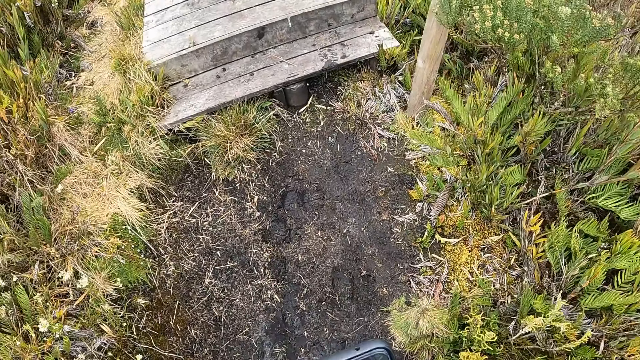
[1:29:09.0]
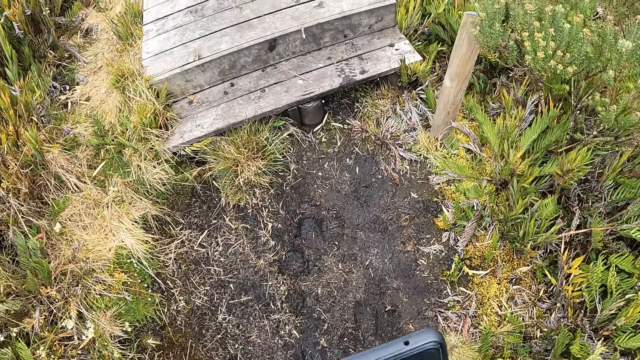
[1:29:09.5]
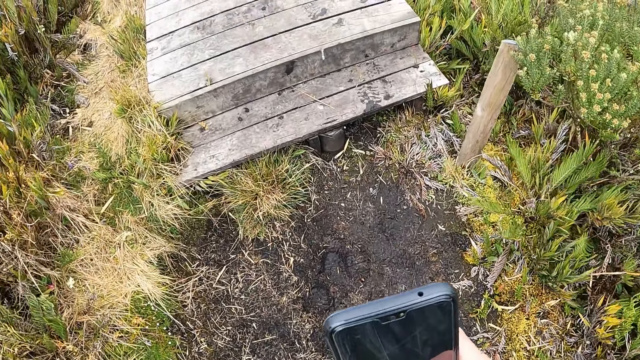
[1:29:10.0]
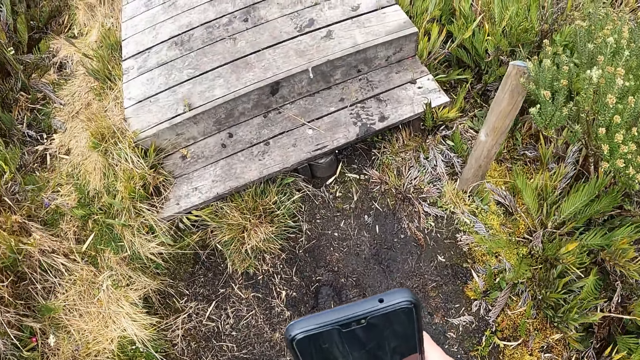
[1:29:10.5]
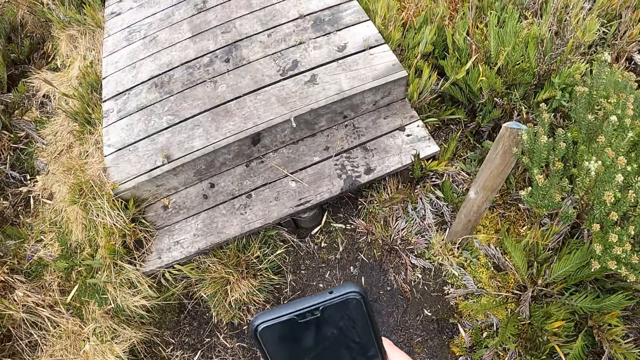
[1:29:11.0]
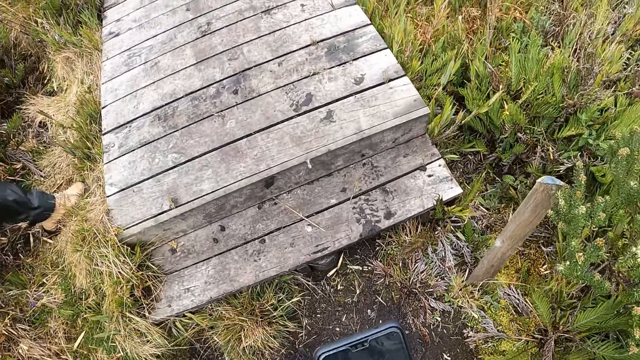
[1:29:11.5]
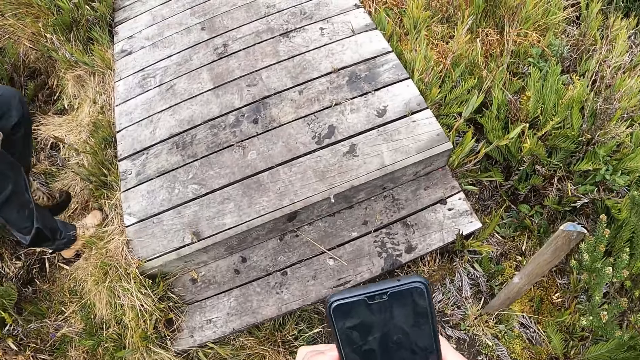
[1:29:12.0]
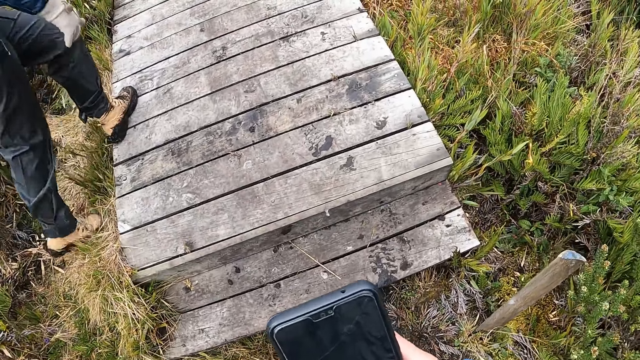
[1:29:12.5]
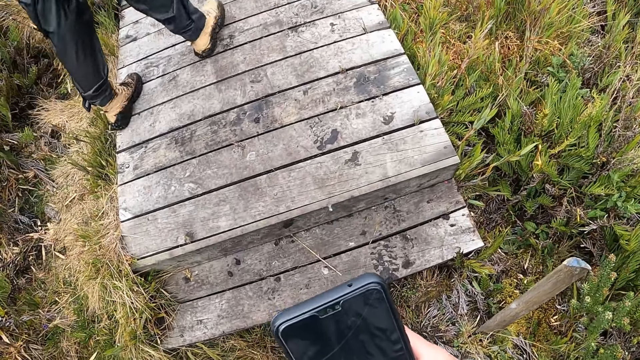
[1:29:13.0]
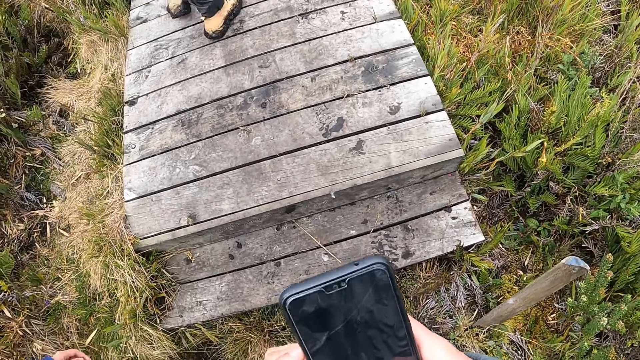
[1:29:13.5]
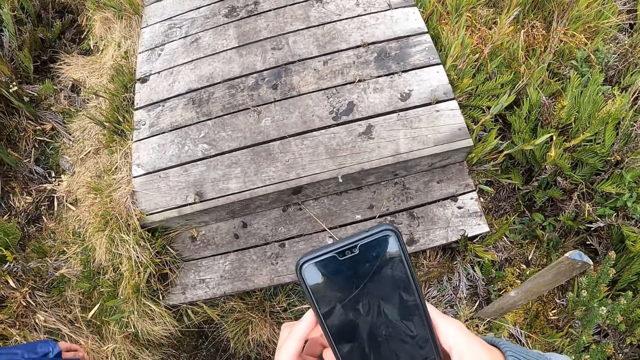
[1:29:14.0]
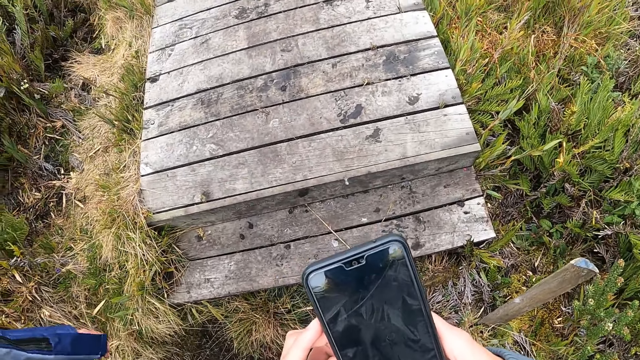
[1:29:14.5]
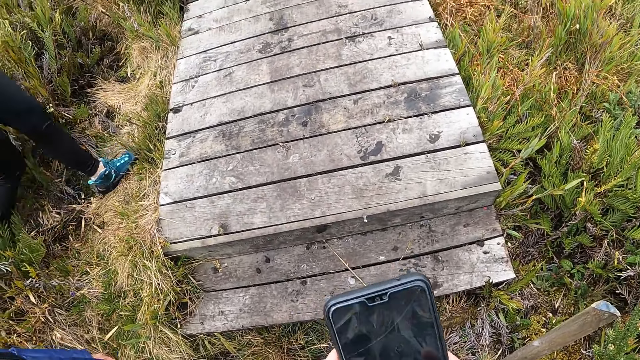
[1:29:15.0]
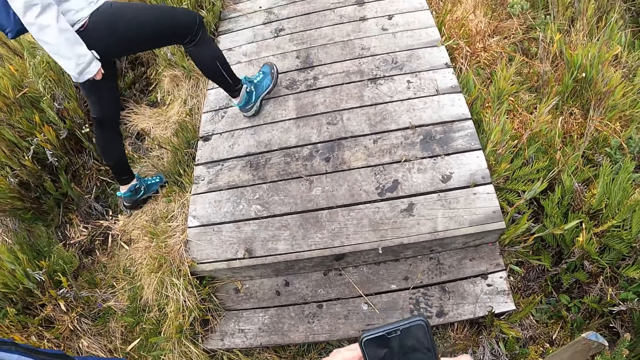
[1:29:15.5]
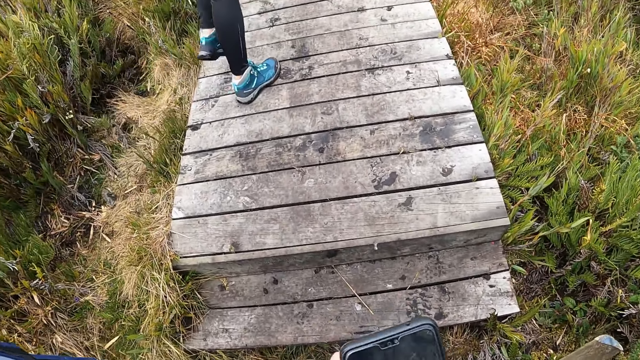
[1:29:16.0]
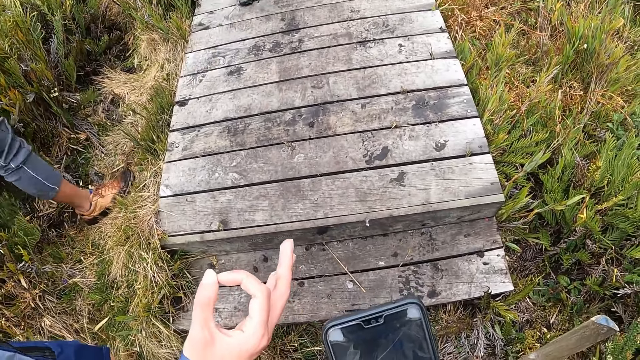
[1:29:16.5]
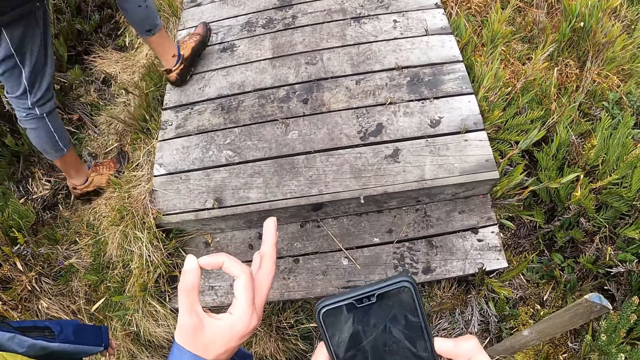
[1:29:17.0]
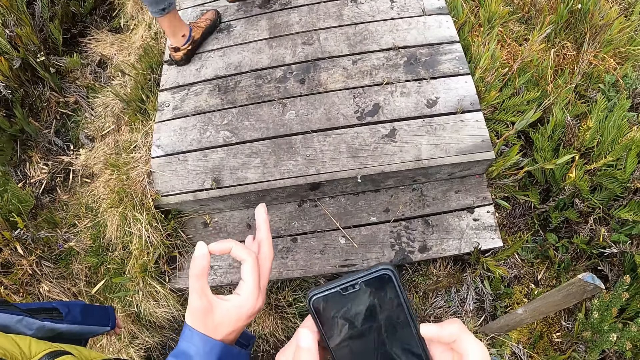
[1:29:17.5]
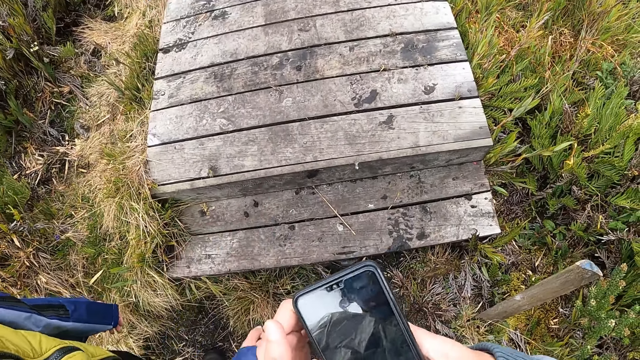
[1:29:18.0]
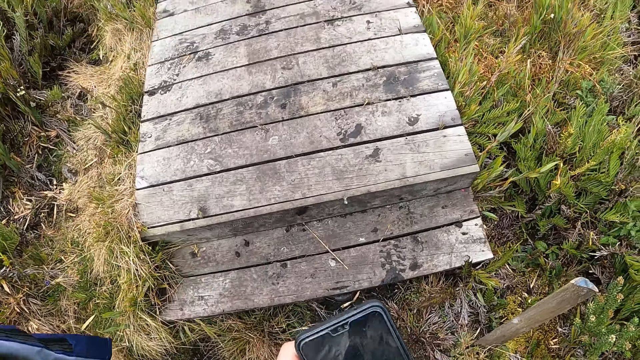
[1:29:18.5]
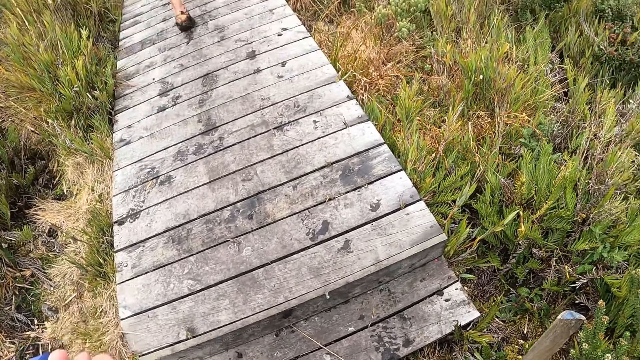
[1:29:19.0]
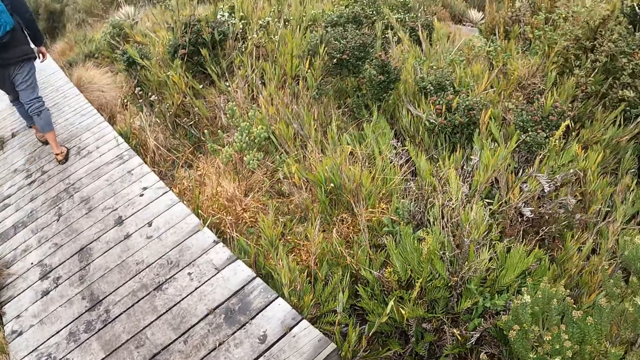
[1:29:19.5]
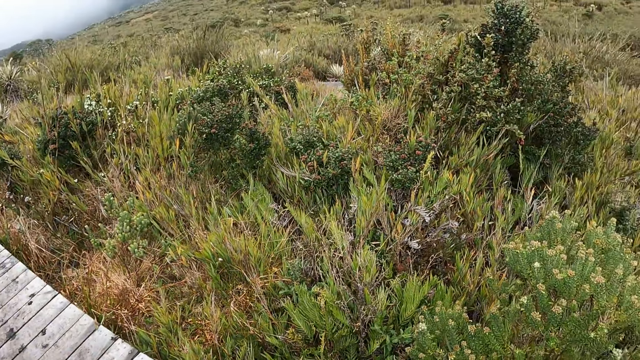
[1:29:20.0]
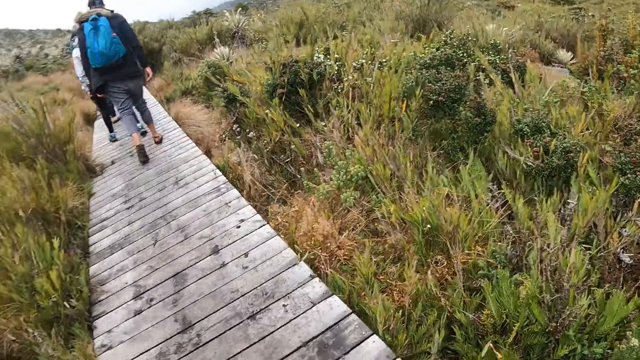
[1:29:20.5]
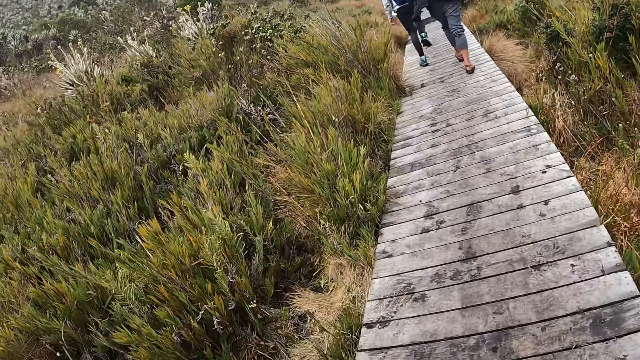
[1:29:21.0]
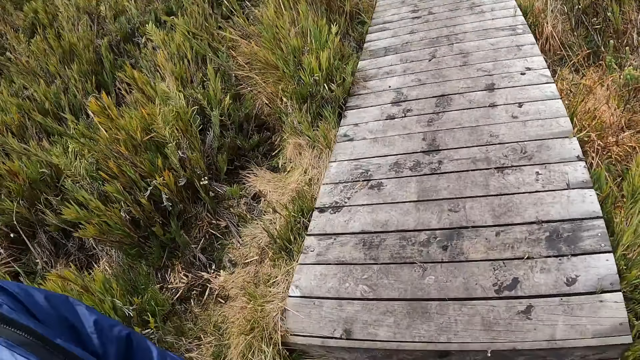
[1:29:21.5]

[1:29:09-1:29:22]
The camera wearer scrolls through the phone in his hands. A man climbs a pavement in the field. A woman climbs the pavement in the field. Another man climbs the pavement in the field. The camera wearer interacts with a man. He looks around.

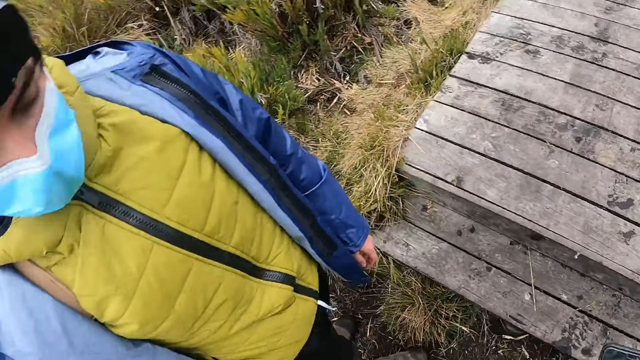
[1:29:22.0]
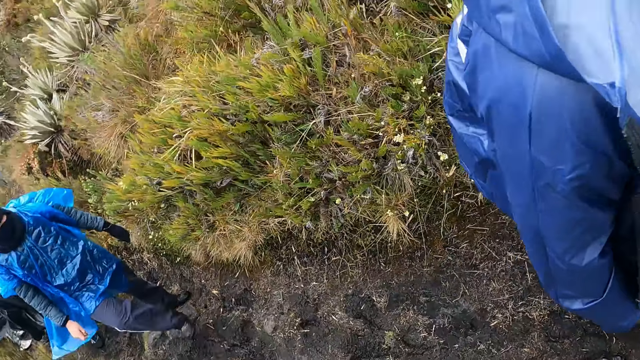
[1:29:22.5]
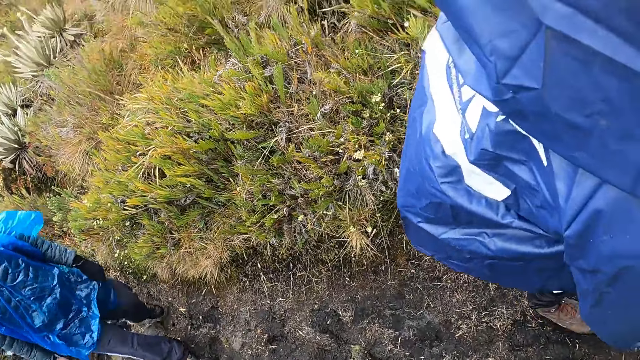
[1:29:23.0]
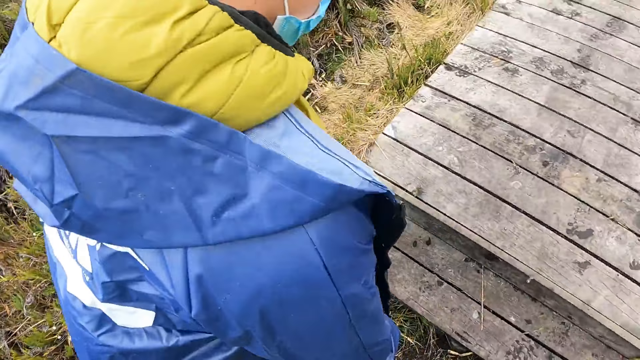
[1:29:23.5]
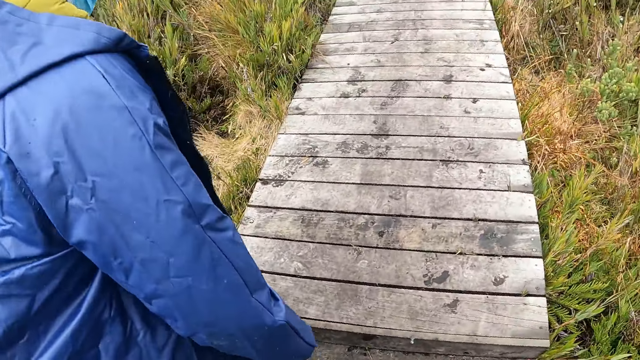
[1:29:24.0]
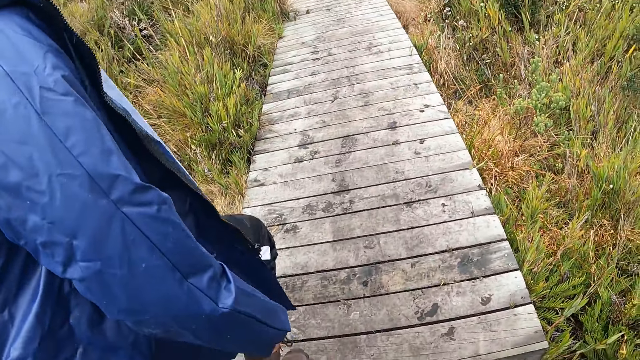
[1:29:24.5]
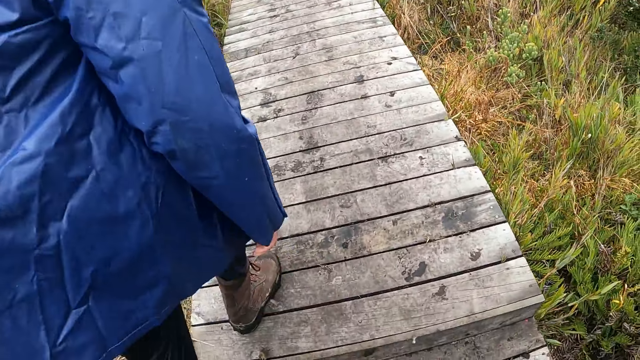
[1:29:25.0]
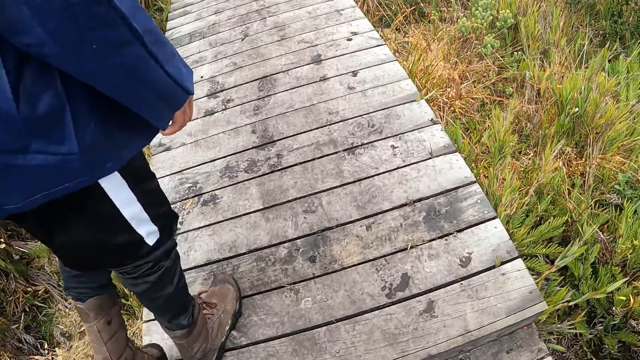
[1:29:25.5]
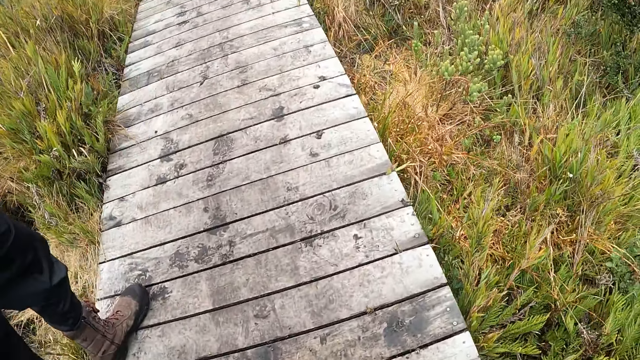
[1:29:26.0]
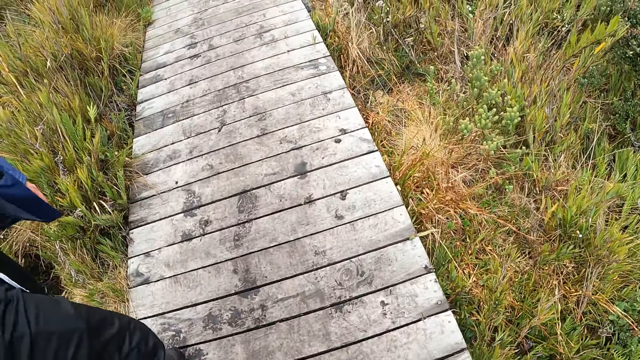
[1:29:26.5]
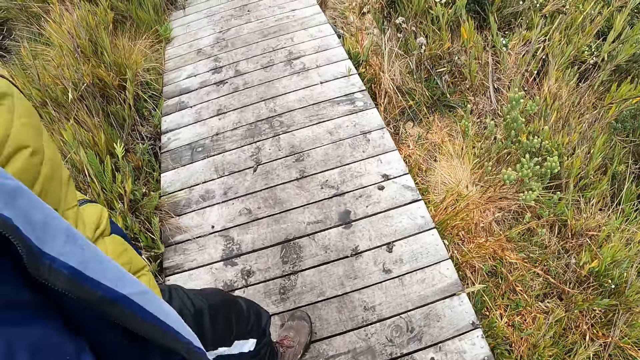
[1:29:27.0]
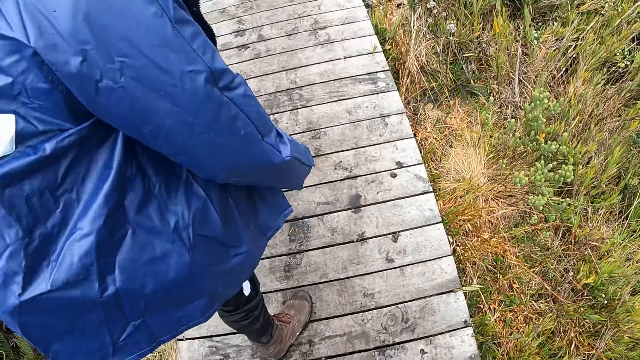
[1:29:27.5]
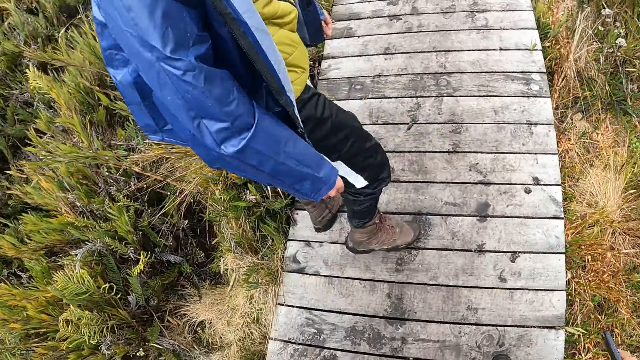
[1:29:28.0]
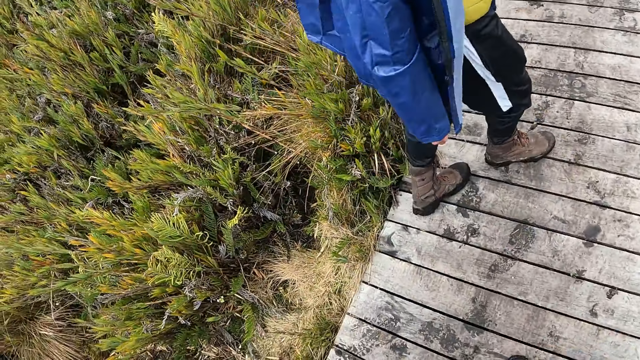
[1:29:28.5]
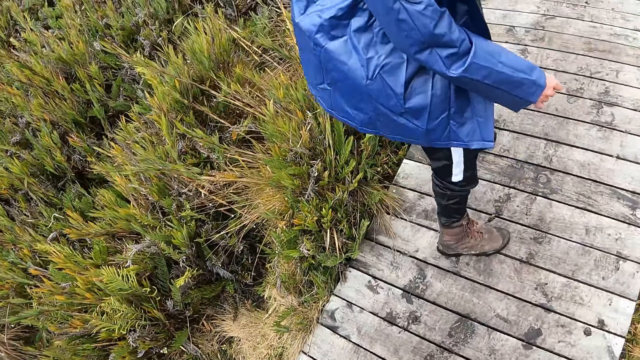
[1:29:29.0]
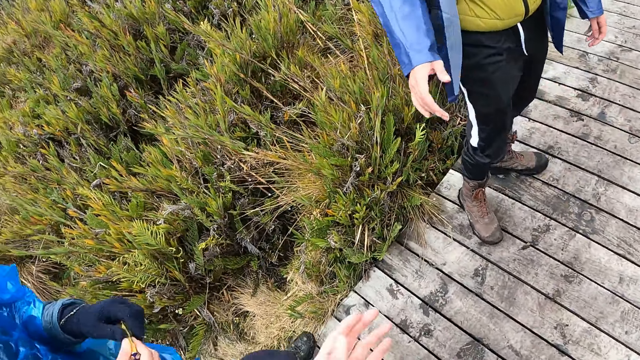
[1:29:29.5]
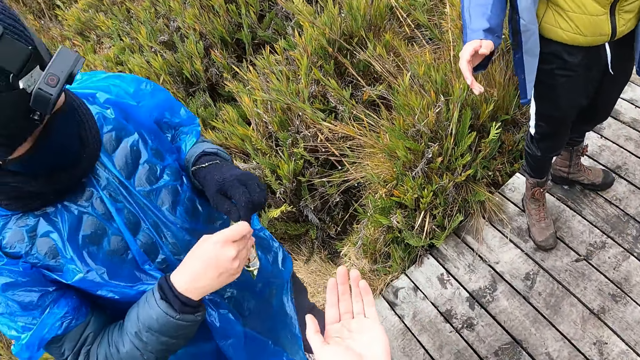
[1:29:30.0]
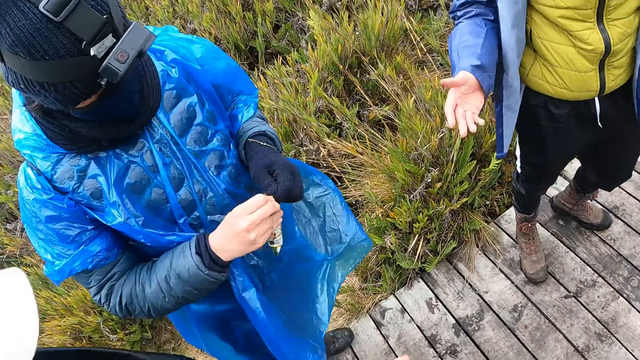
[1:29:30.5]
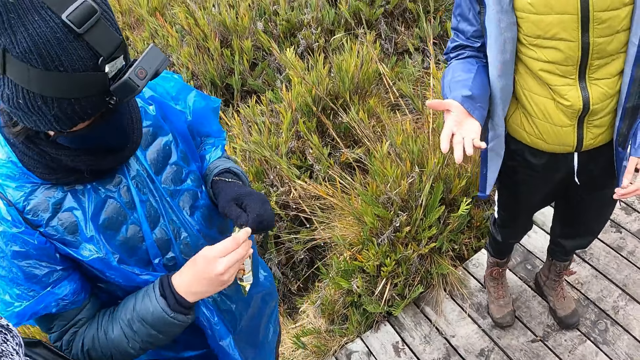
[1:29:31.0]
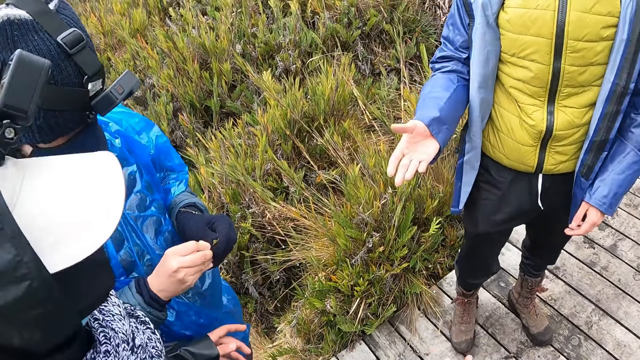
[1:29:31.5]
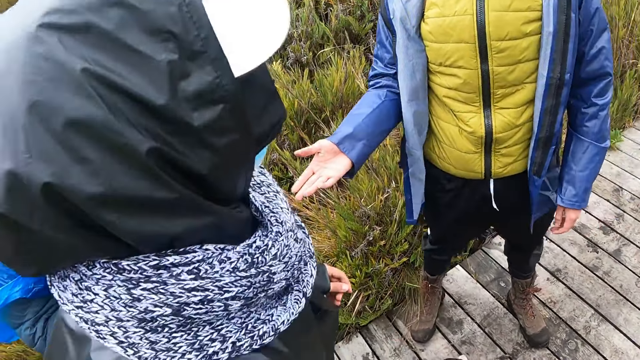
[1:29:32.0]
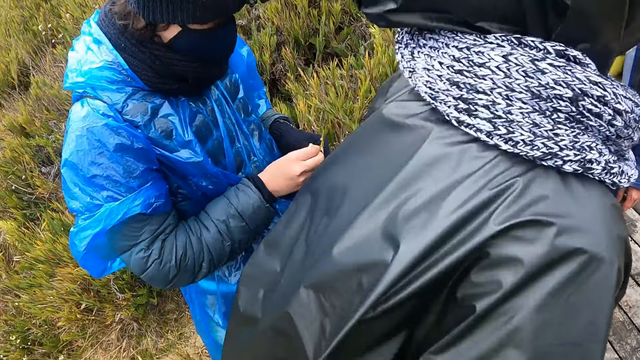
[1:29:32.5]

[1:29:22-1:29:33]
A man climbs the pavement in the field. The camera wearer walks. A woman opens a snack pack in her hands.
